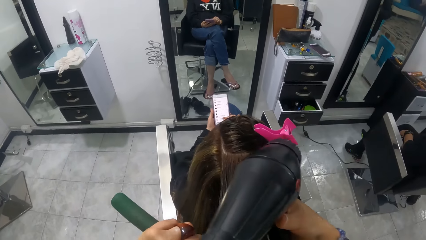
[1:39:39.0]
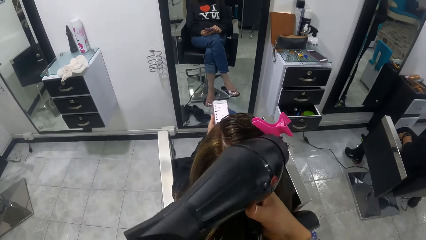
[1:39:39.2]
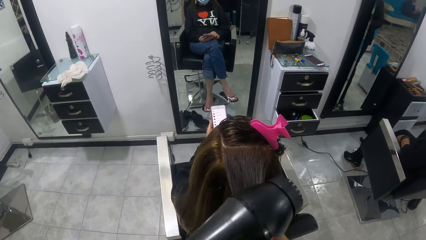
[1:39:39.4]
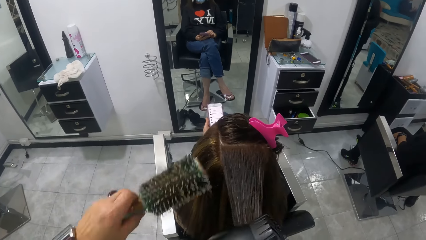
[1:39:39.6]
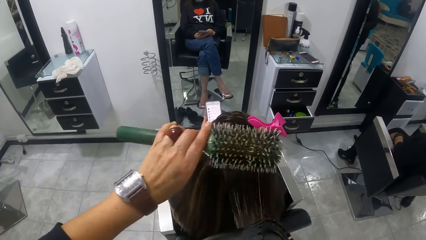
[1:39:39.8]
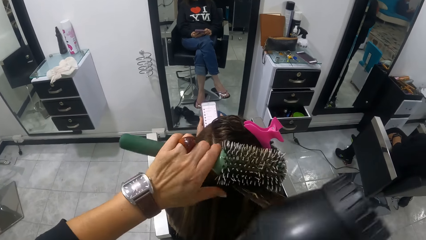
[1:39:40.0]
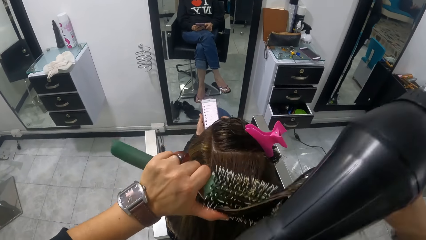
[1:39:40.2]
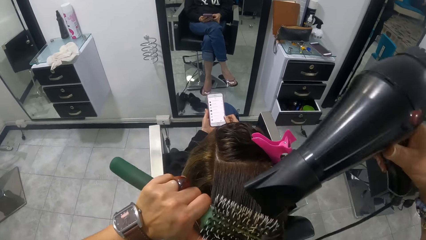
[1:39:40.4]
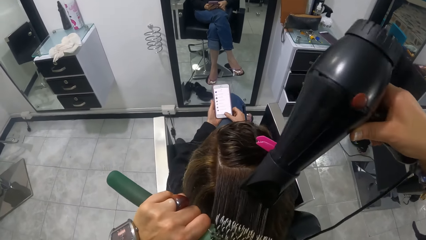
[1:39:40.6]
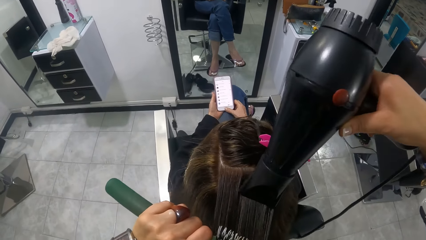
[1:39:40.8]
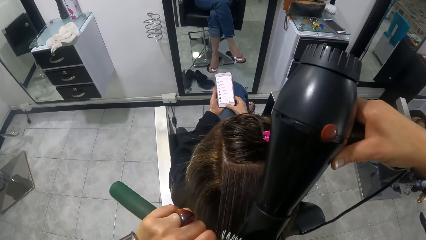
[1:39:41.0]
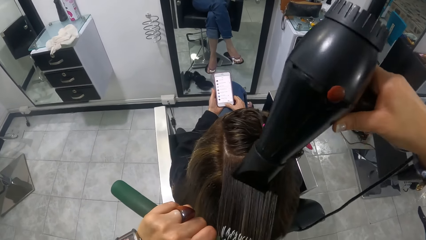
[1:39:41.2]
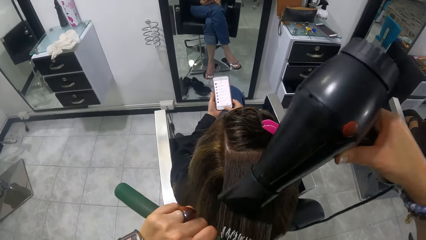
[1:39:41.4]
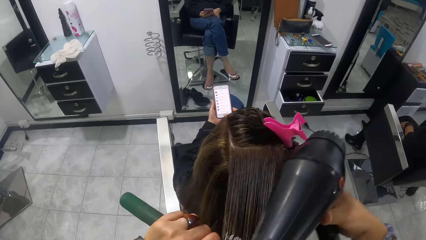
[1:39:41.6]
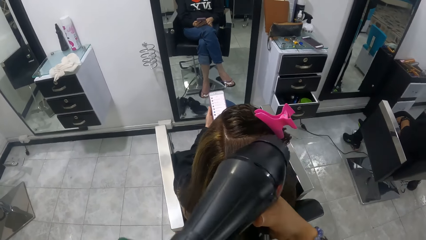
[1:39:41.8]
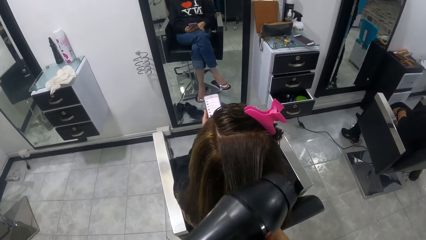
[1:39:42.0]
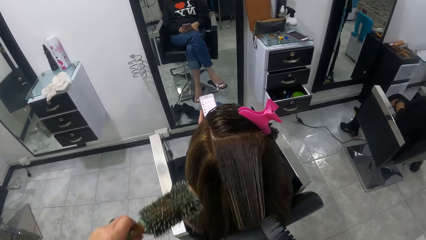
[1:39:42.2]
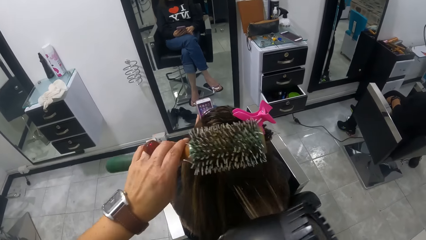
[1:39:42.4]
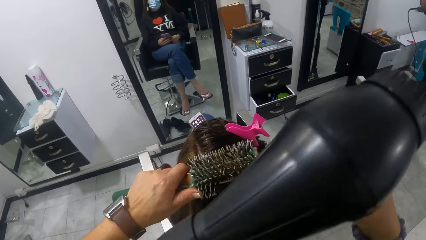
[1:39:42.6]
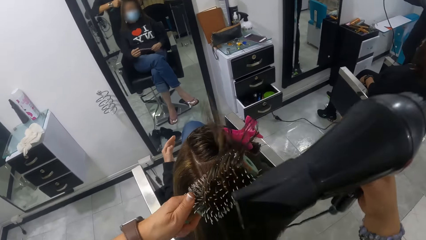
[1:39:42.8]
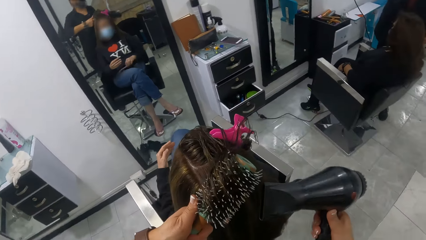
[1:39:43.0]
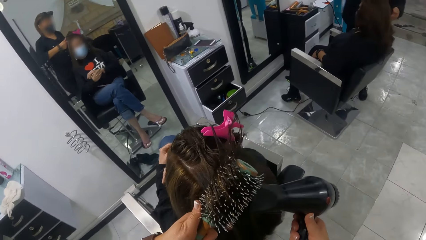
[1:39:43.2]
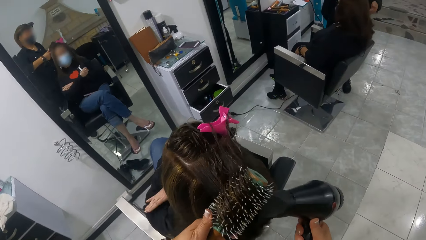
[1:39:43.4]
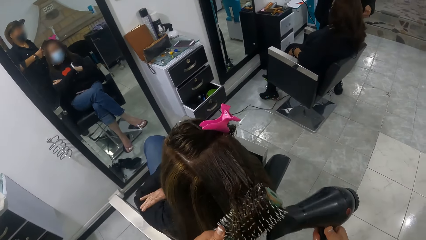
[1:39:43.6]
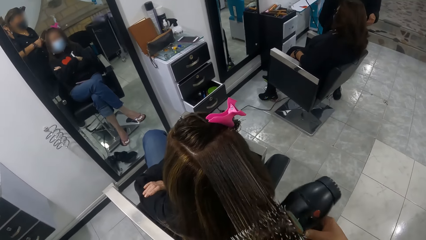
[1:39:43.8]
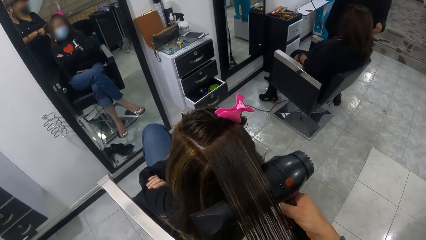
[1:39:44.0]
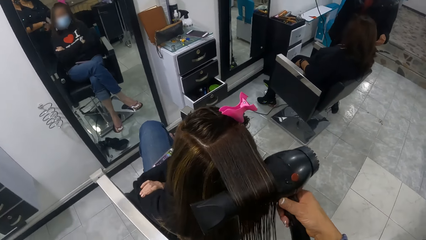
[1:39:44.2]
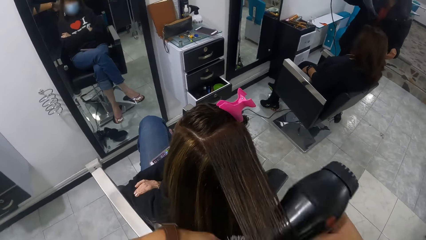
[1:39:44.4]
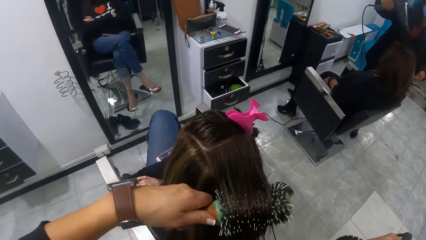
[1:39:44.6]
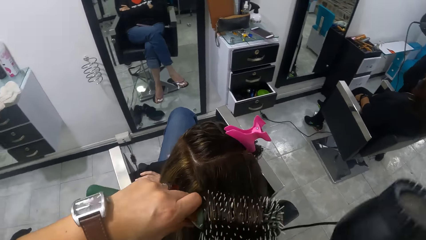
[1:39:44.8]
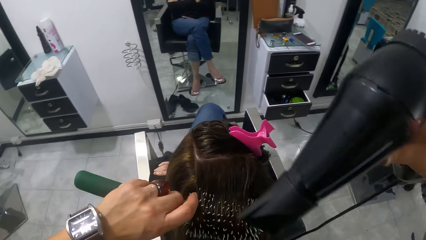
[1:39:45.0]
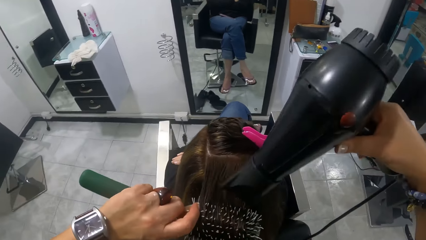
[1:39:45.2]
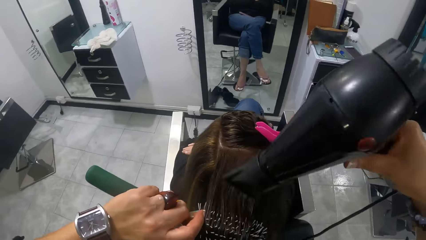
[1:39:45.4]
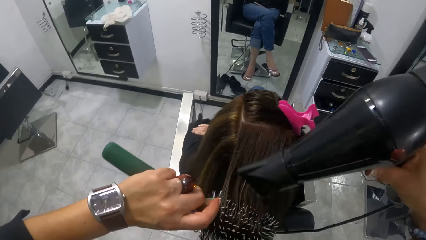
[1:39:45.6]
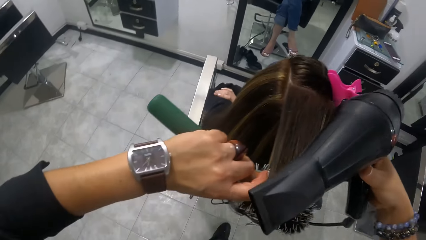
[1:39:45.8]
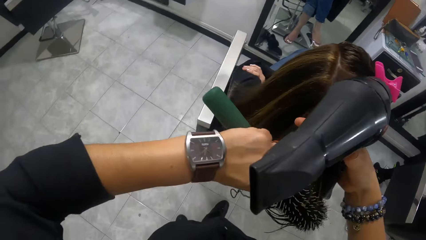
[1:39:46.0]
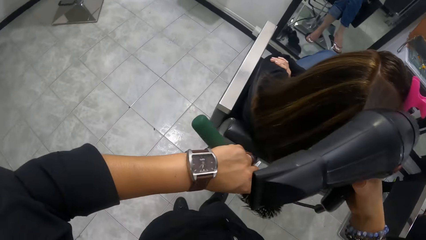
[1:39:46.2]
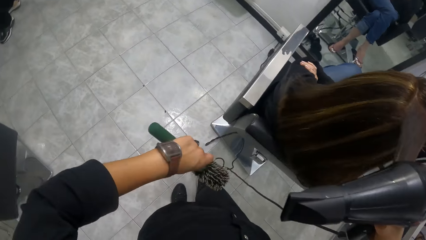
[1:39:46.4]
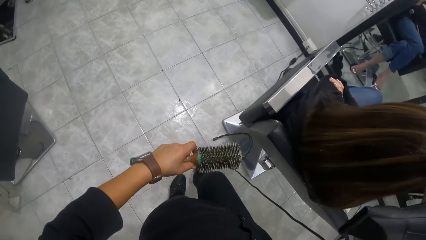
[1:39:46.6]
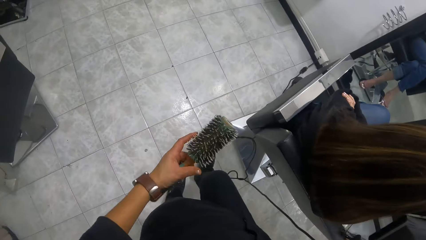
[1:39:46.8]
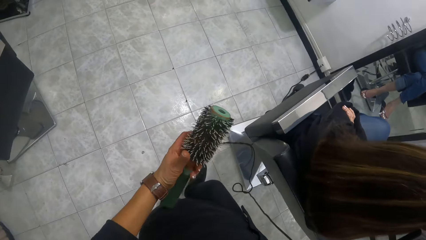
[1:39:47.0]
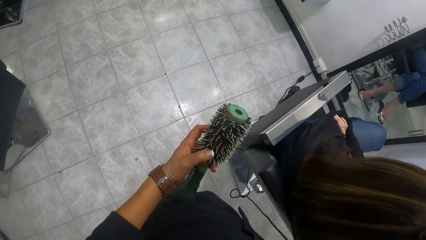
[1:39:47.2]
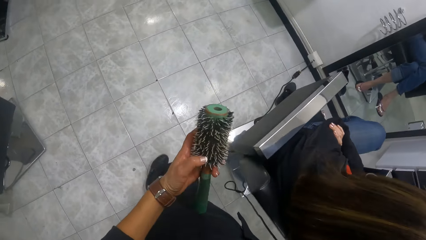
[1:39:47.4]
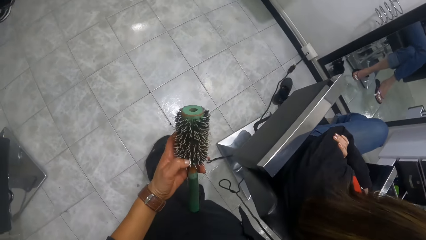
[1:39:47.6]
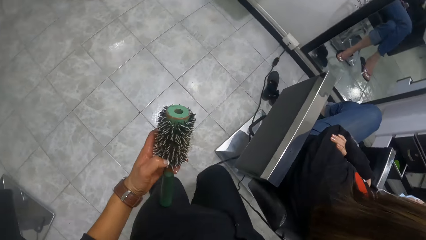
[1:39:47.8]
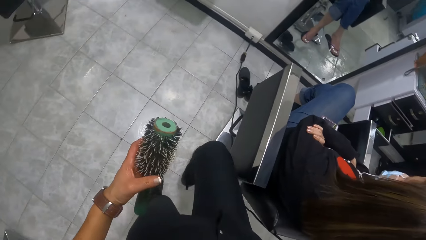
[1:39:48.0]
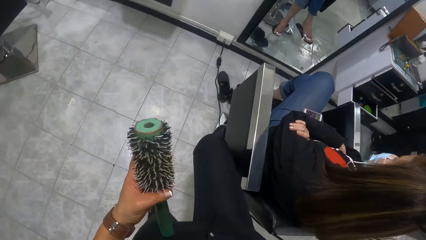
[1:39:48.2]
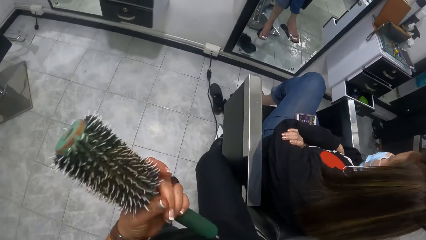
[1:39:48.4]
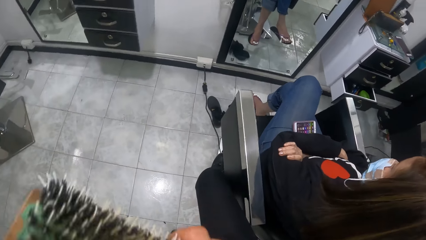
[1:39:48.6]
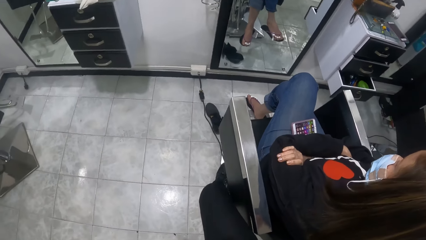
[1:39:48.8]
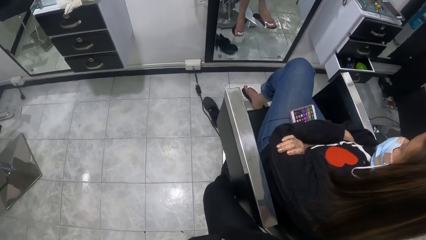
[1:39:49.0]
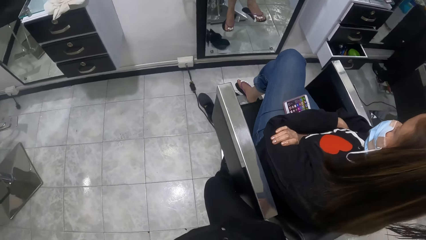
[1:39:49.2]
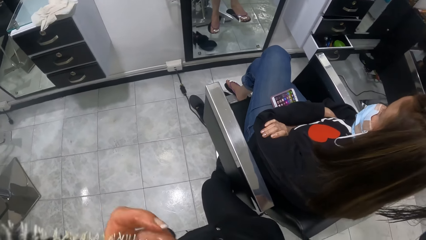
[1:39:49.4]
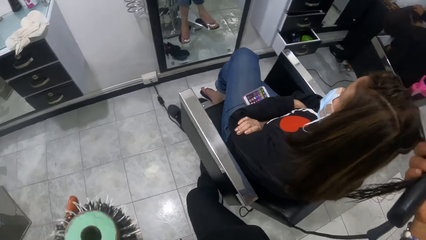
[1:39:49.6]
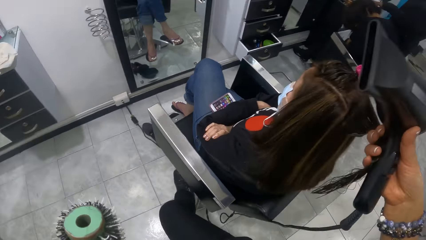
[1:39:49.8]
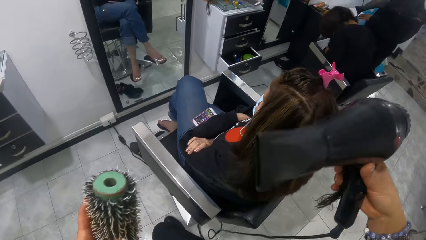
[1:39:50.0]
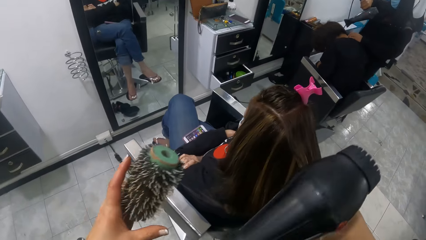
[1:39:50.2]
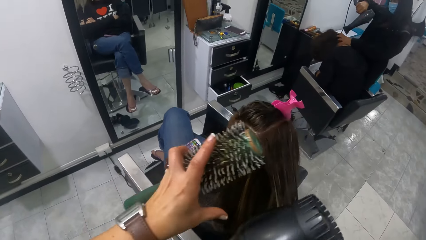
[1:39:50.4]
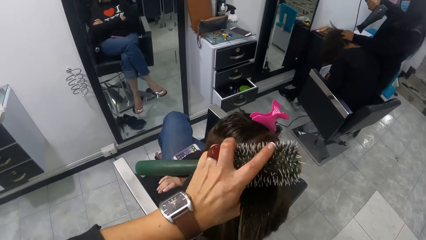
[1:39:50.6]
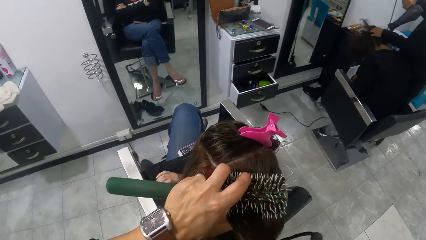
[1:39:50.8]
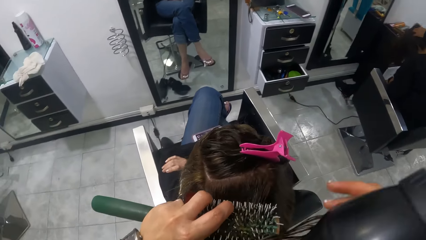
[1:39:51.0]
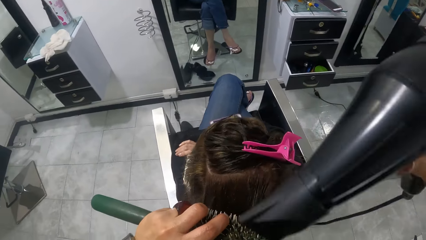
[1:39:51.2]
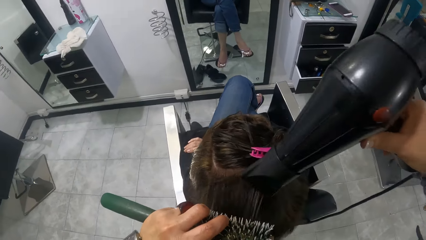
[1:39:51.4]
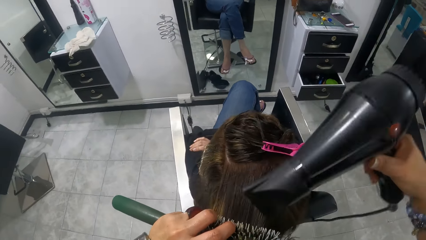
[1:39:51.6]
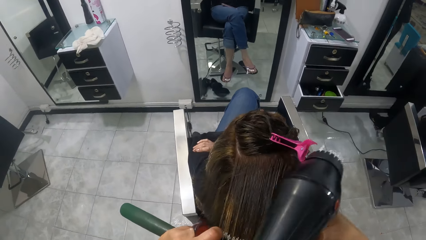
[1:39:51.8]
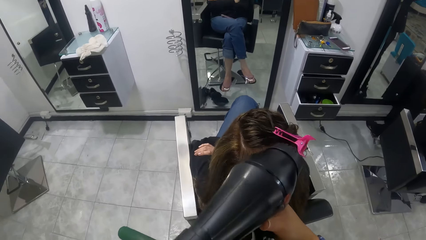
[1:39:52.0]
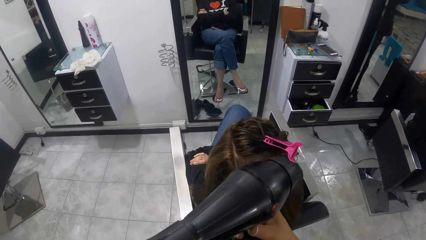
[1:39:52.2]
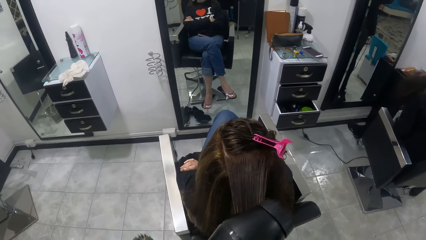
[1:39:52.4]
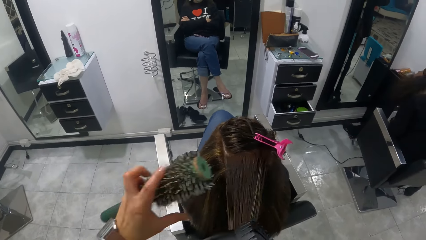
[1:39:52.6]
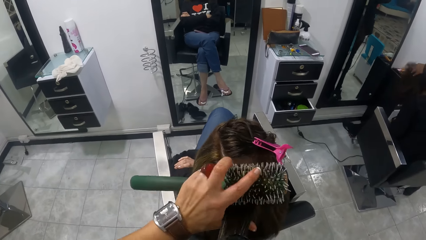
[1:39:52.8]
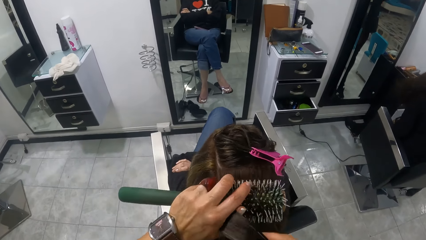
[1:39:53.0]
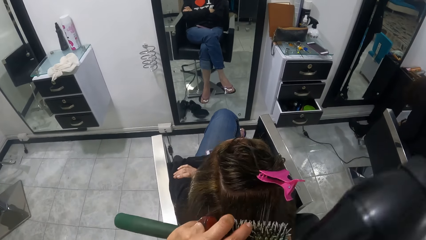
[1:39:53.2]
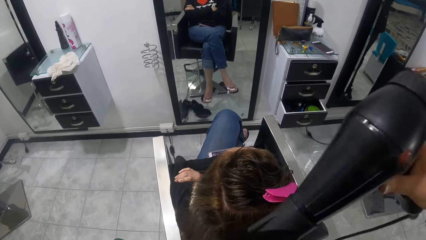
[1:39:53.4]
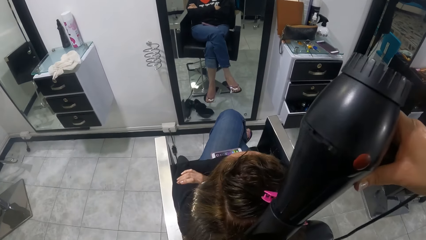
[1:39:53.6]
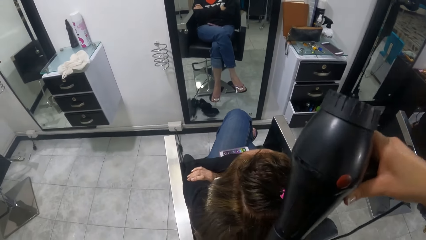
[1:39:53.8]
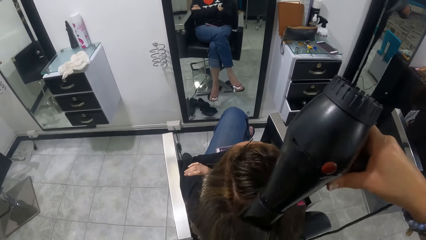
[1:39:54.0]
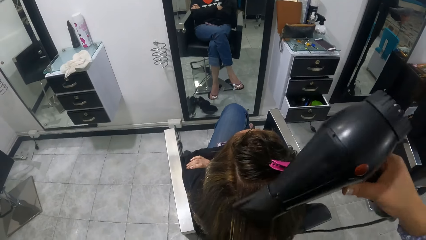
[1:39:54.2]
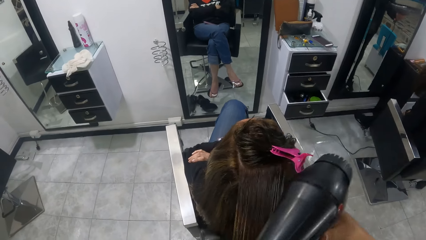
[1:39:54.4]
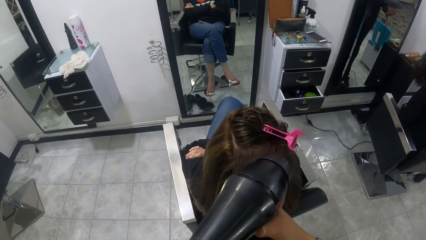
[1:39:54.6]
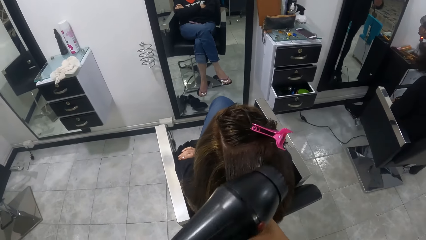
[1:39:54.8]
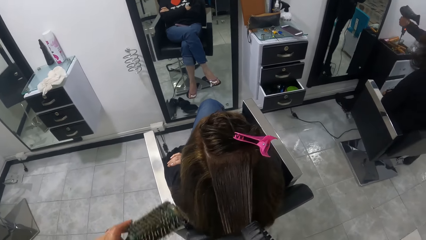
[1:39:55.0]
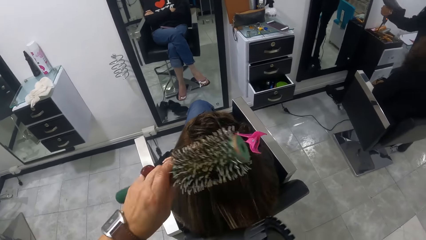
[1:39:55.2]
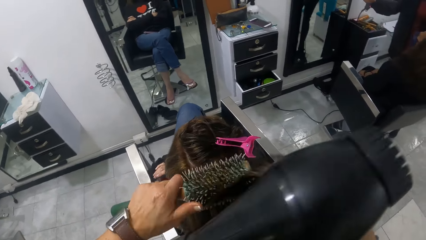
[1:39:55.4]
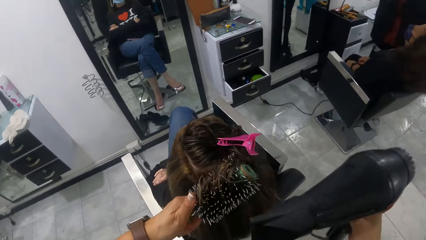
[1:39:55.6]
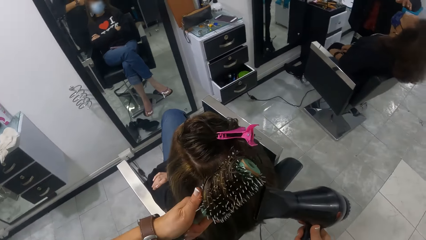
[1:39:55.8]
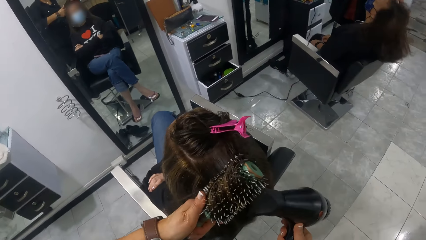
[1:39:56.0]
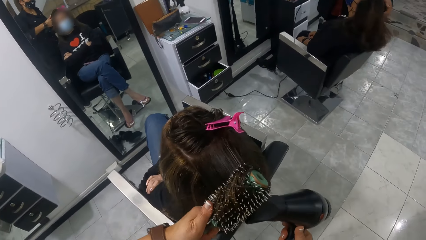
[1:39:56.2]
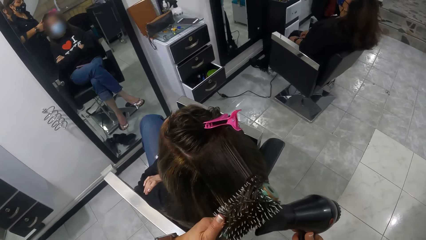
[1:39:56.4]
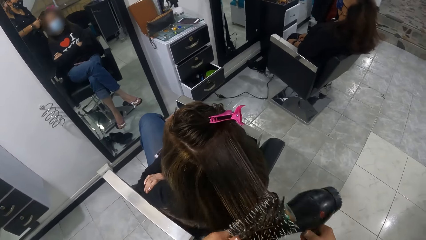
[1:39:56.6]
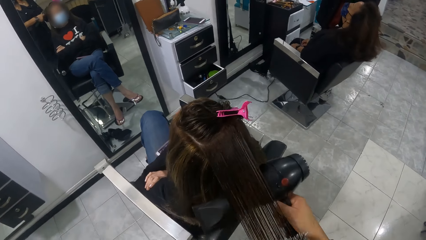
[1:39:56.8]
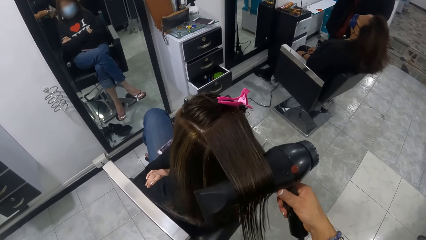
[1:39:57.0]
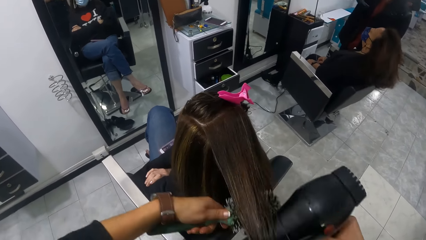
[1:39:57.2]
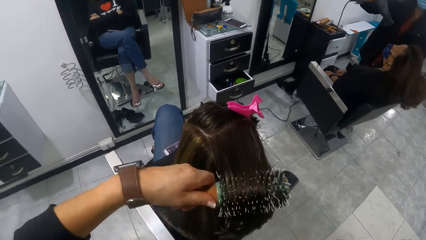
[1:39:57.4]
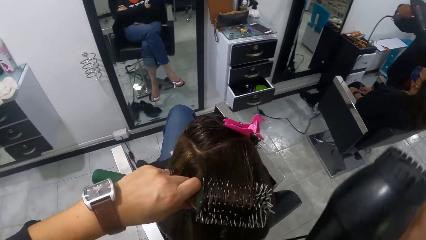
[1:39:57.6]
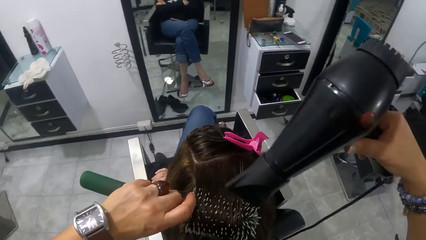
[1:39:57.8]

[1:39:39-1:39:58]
The camera wearer dries a woman's hair with the electric hair dryer in her right hand and the comb in her left hand.
